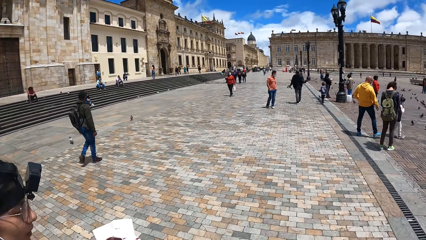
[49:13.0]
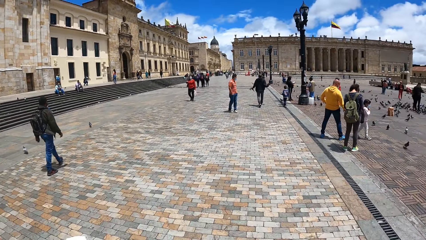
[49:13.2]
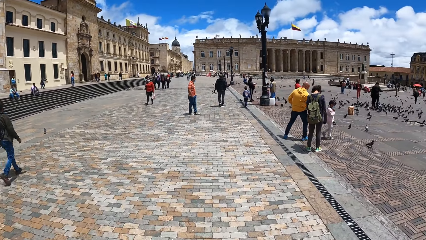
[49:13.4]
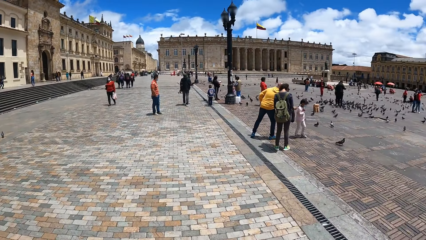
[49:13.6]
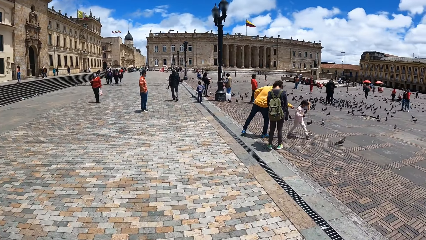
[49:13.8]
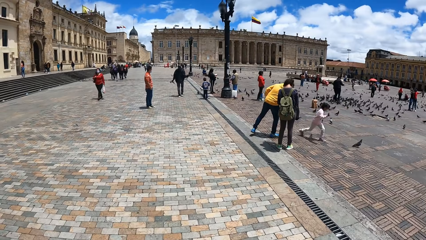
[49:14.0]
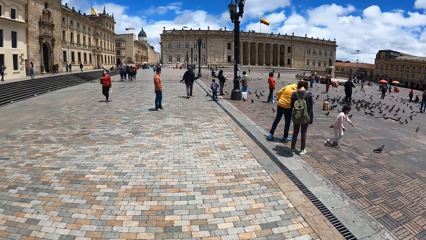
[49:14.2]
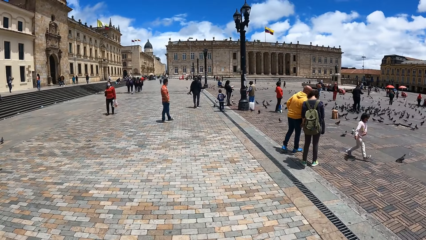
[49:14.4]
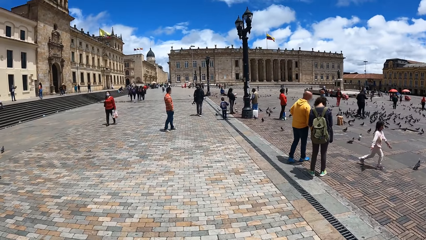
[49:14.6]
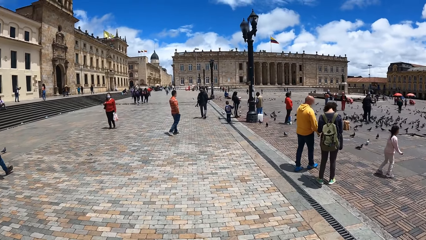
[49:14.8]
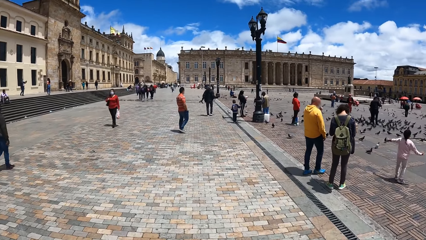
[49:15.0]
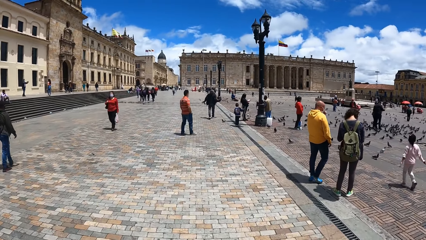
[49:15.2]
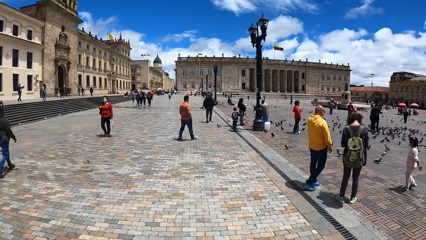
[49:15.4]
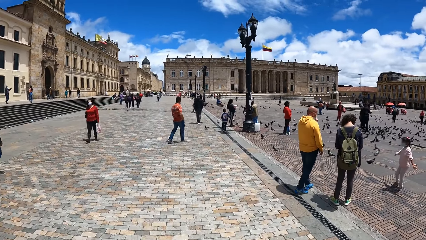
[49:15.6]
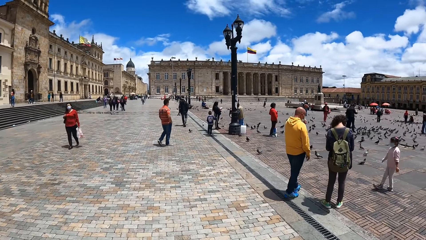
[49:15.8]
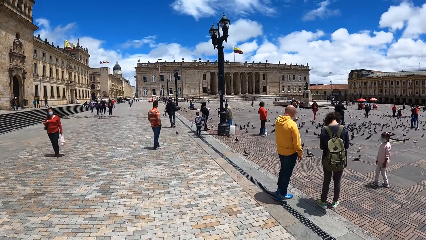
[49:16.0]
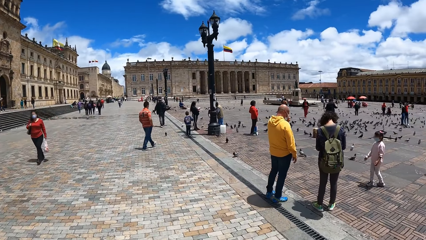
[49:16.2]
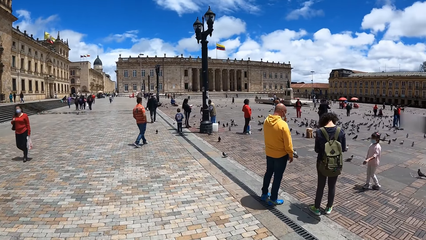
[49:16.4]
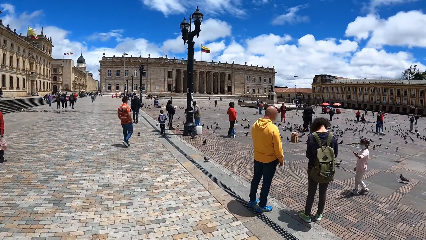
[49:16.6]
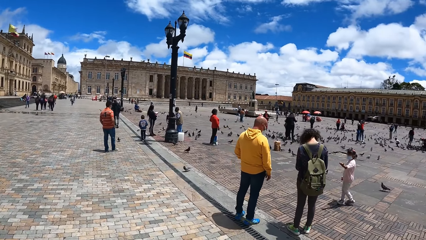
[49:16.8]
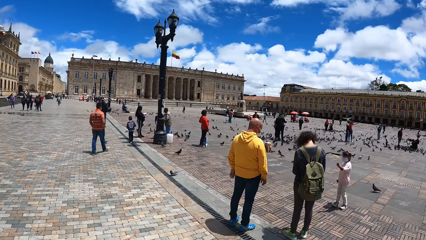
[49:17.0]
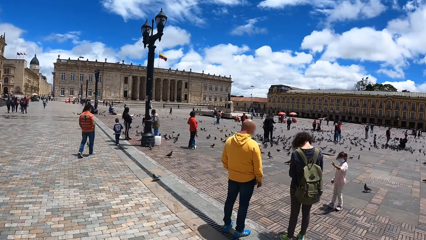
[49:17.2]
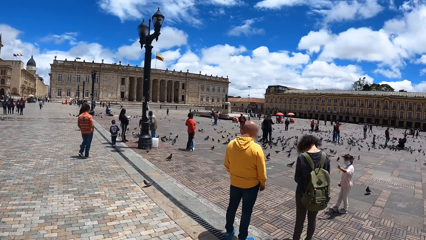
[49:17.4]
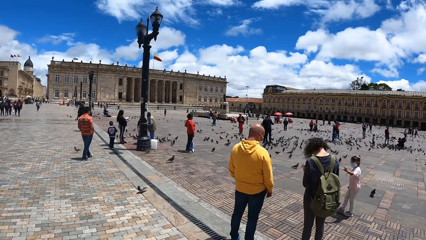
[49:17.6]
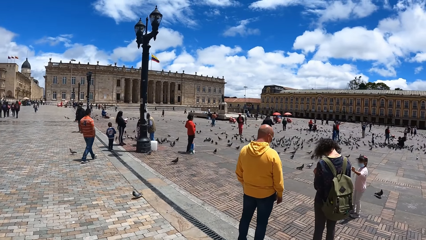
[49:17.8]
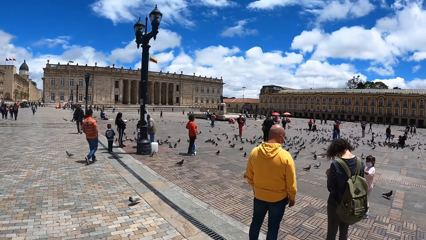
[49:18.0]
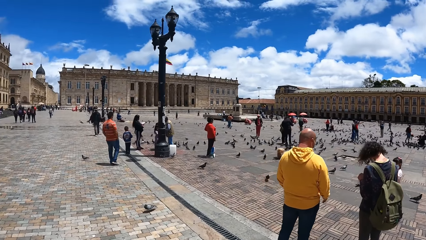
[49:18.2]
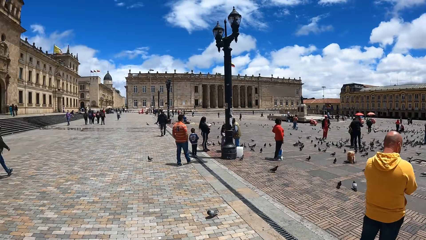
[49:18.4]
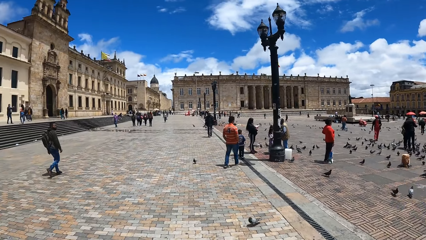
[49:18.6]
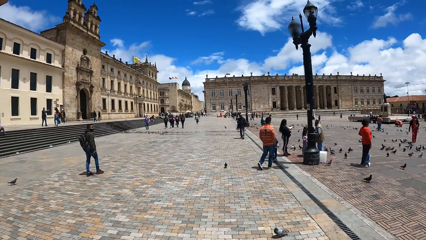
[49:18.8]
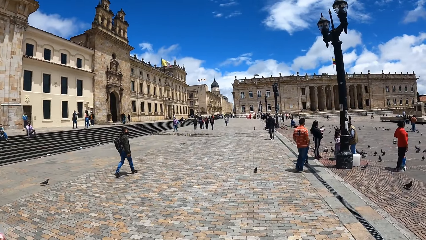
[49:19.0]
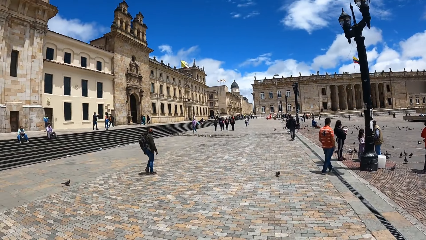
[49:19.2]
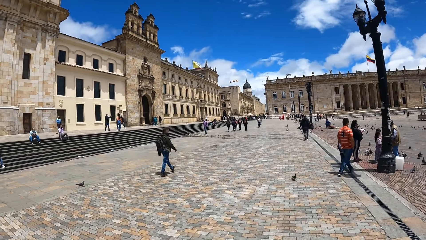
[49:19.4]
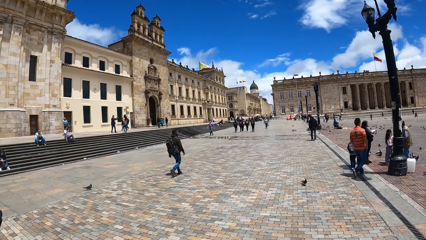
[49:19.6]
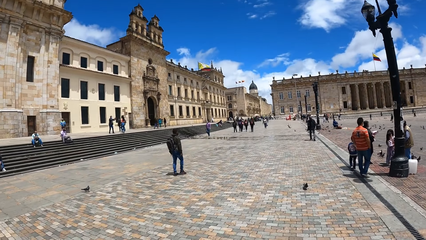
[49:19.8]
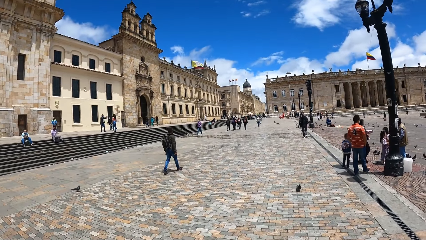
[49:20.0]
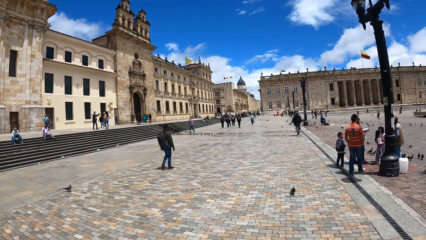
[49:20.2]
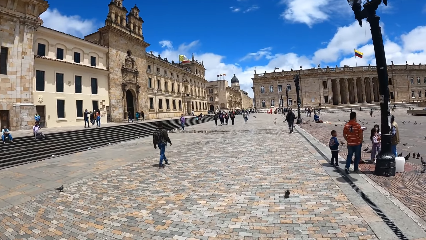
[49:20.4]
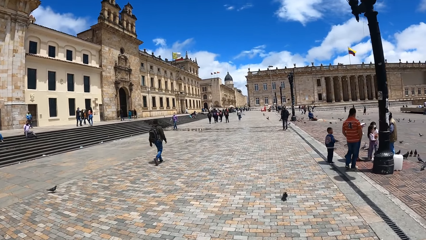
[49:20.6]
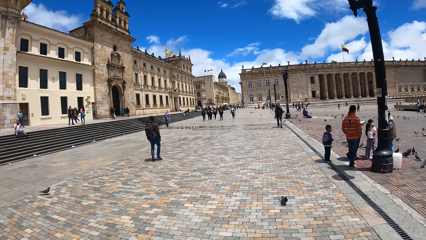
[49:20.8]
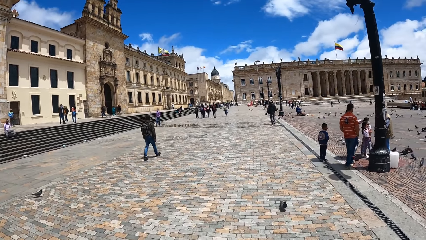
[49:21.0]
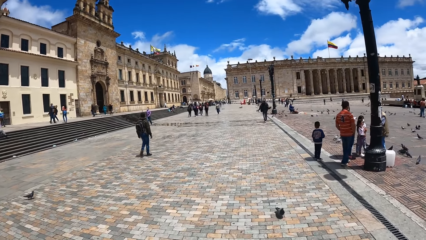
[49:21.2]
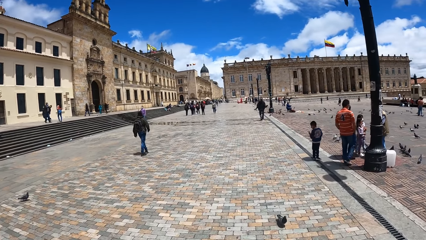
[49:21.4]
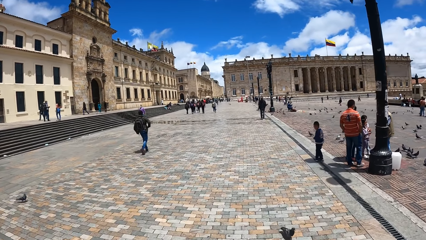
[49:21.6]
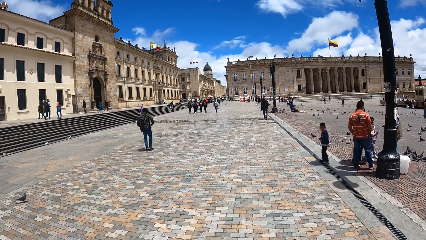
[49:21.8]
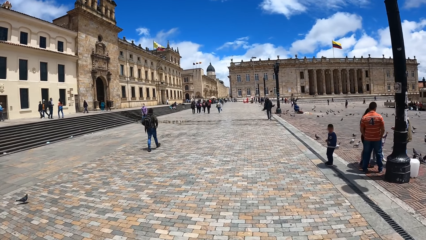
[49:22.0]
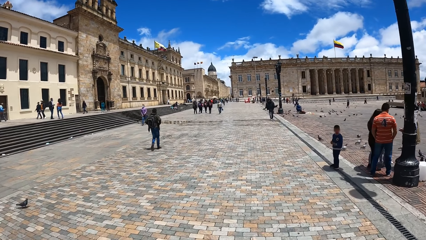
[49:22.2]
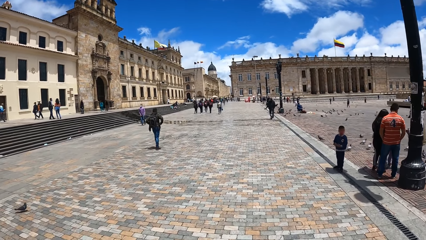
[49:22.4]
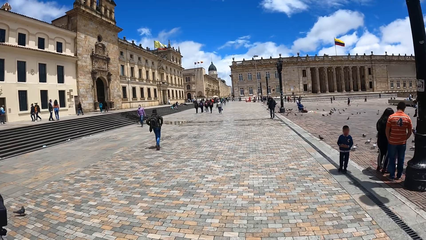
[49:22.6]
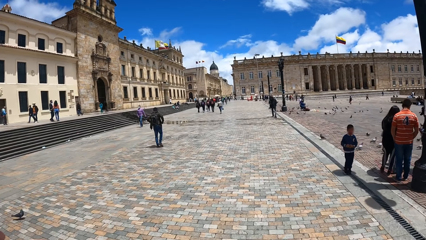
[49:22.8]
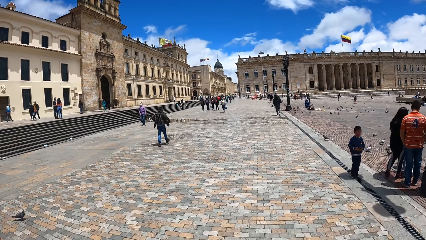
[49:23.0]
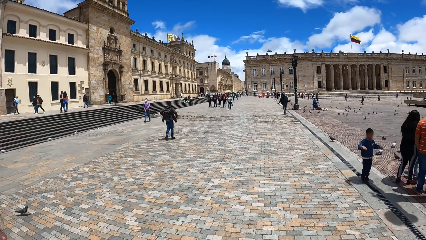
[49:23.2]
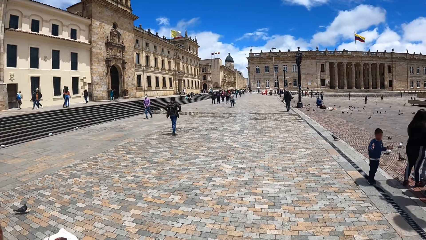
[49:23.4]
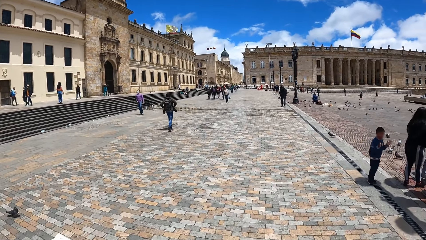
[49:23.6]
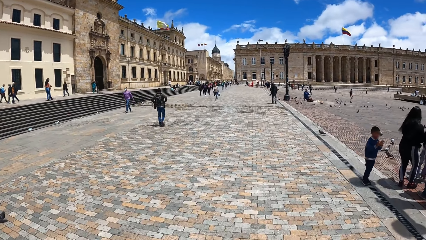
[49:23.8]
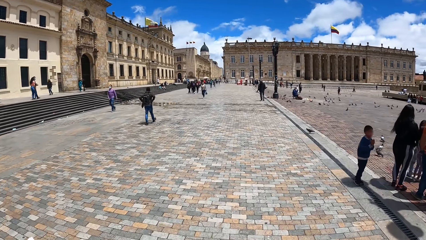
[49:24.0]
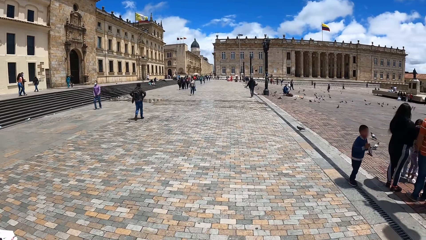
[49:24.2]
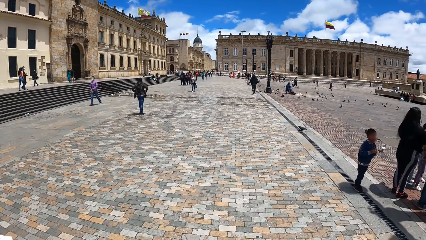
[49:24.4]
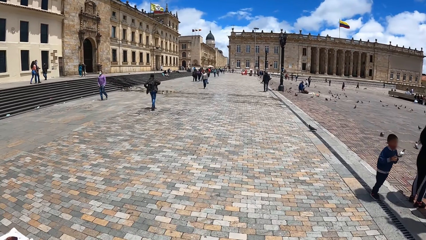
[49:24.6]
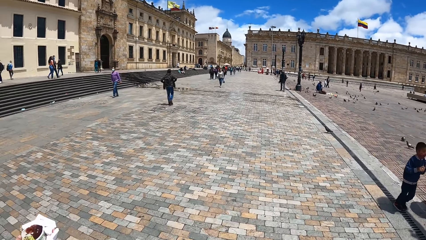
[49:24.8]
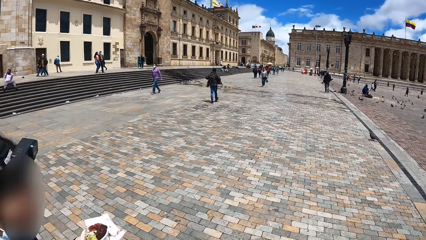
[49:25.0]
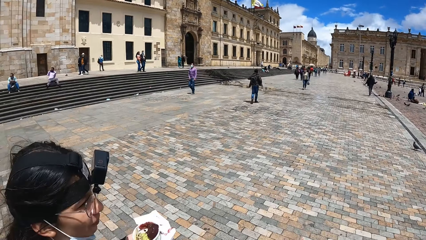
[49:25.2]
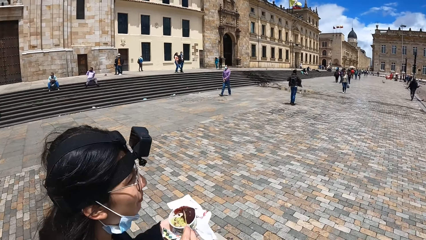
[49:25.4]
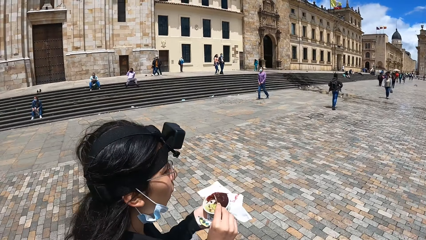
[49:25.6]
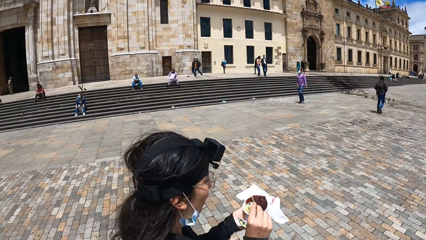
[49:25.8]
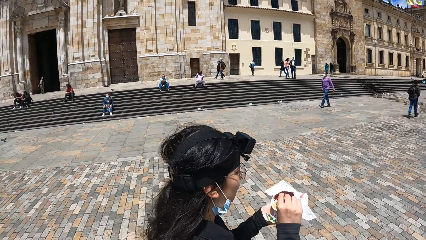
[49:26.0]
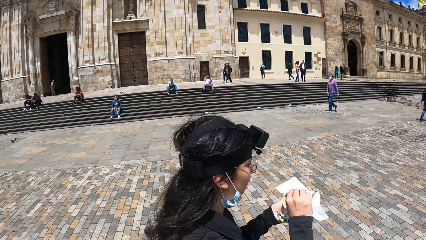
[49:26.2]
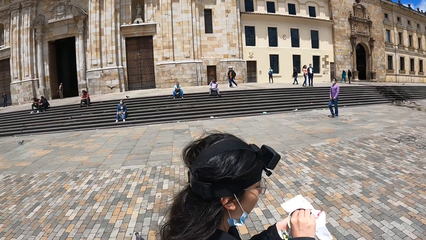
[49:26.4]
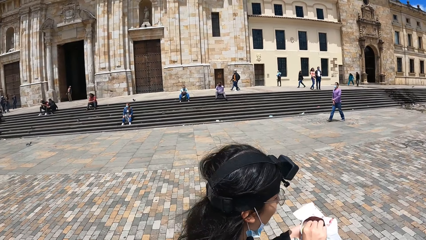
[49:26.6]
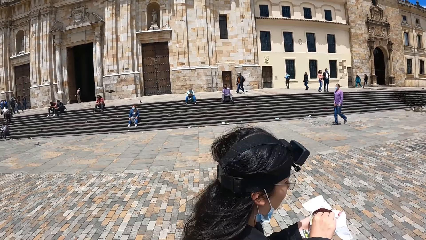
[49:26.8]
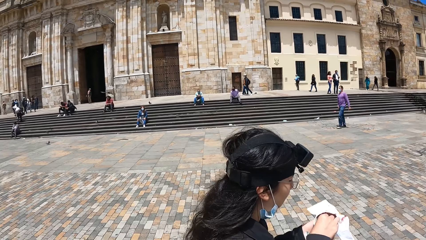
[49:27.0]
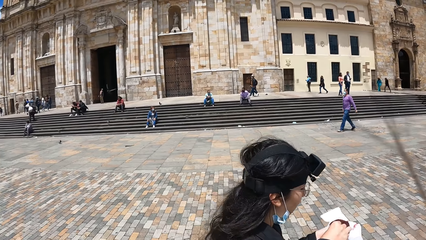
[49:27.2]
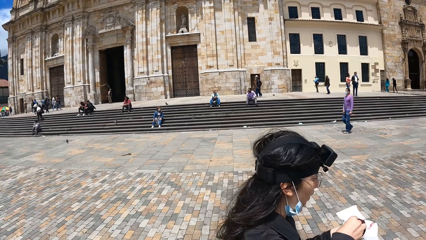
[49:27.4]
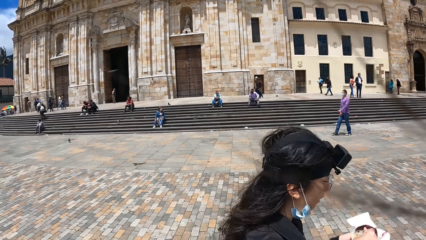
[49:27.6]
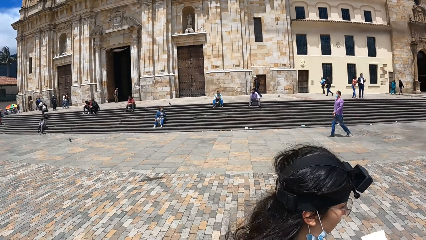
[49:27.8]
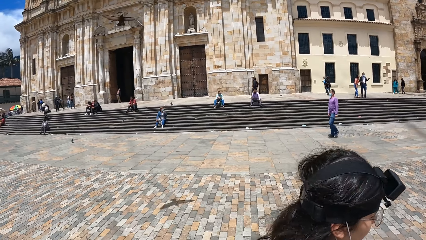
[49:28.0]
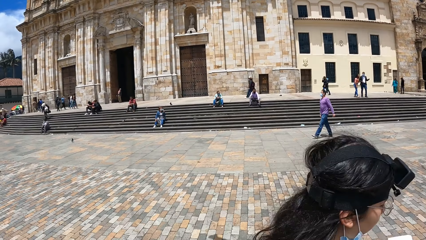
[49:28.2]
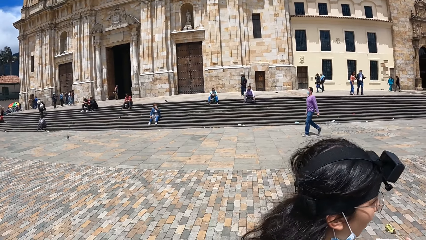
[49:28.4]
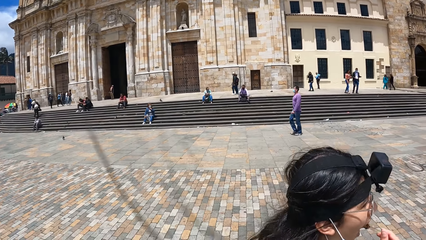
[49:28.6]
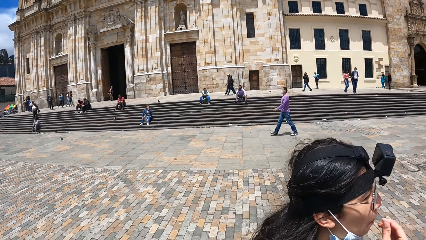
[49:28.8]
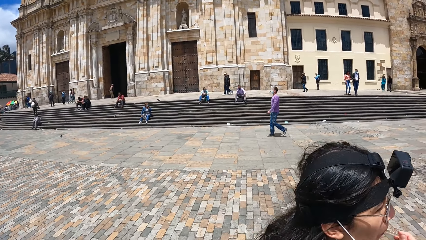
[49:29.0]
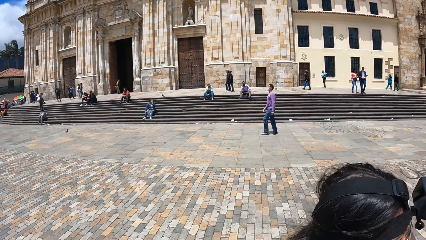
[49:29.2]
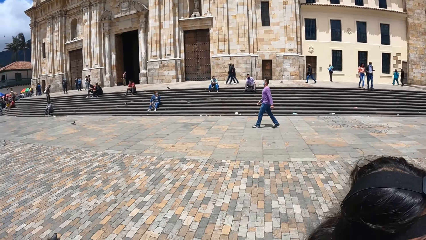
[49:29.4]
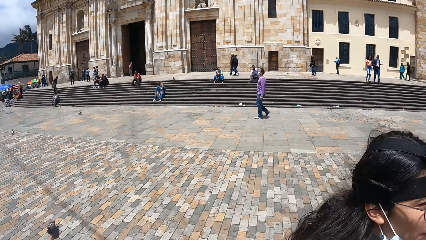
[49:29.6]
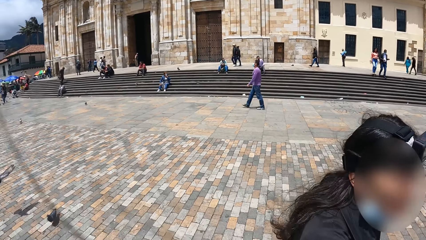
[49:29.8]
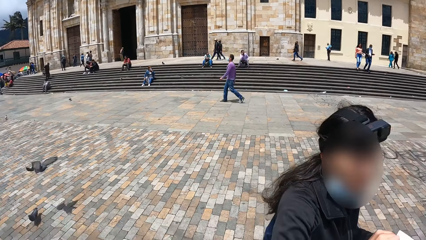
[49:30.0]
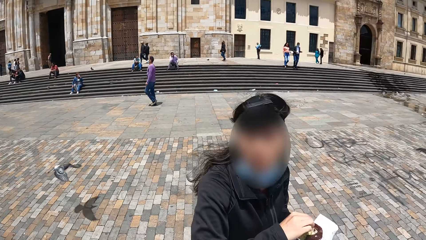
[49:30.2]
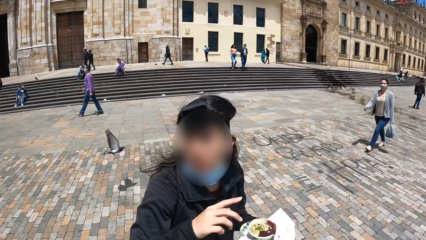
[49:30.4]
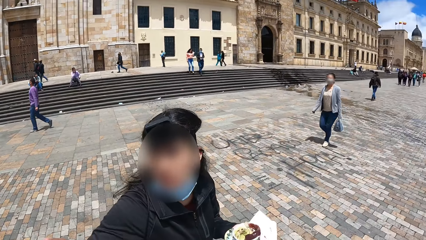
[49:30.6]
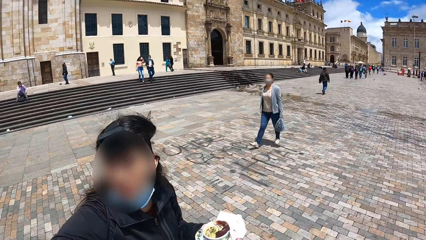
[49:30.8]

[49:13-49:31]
The camera wearer converses with a woman. They look forward. They look right. They look left. They look forward. They look left. They converse with the woman. The woman scoops ice cream from the container. The woman eats the ice cream. The woman gestures at the camera wearer.
